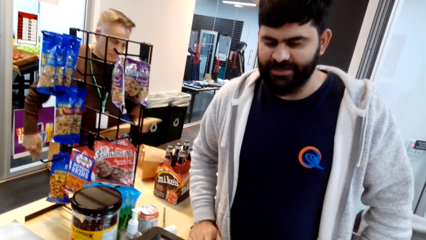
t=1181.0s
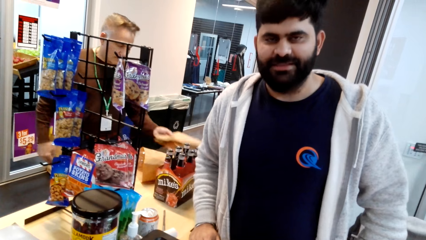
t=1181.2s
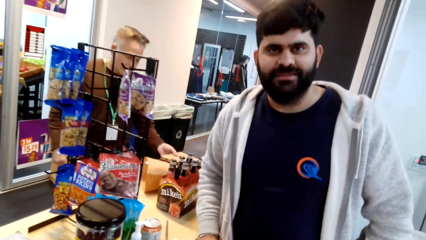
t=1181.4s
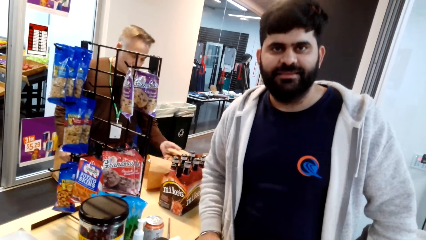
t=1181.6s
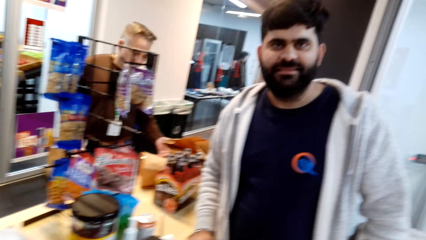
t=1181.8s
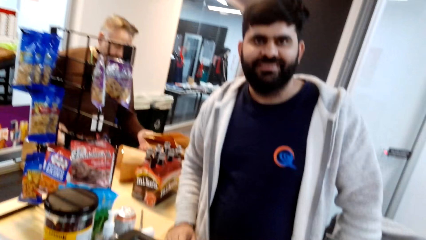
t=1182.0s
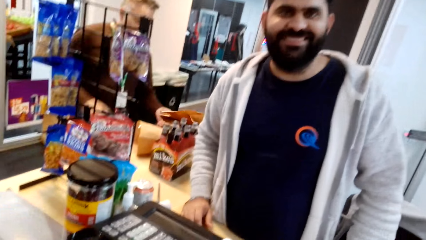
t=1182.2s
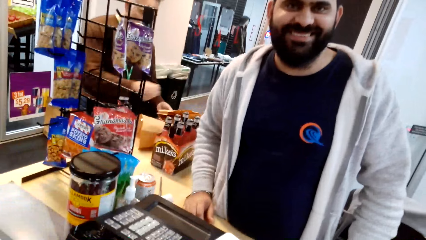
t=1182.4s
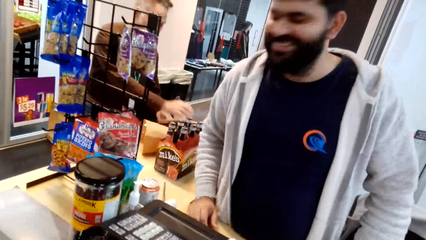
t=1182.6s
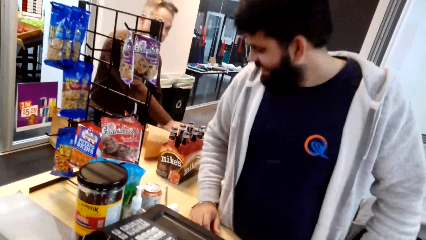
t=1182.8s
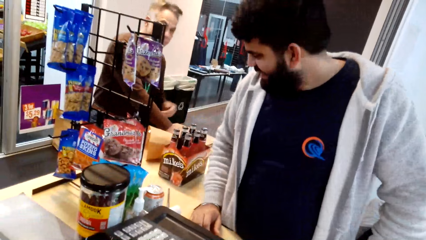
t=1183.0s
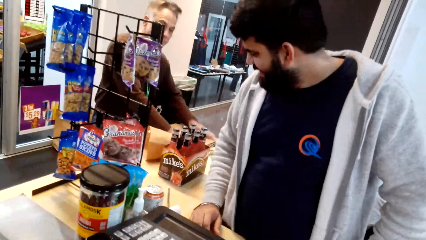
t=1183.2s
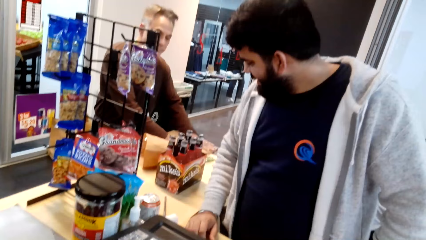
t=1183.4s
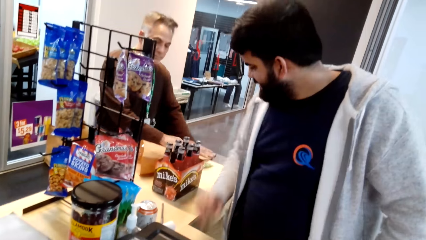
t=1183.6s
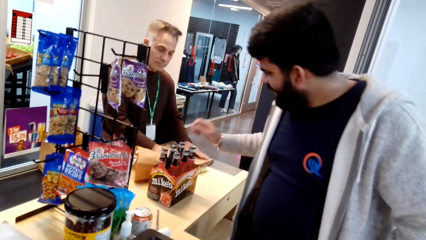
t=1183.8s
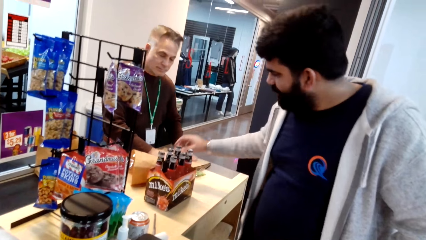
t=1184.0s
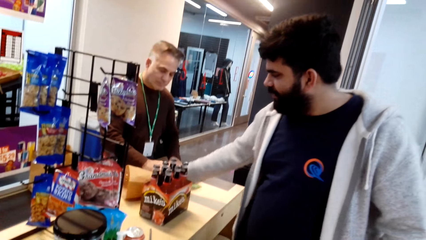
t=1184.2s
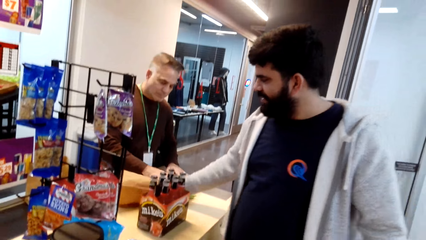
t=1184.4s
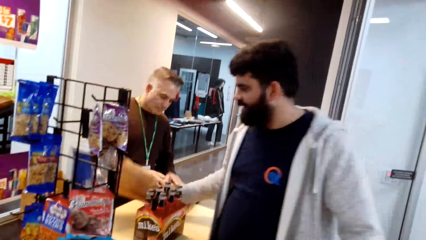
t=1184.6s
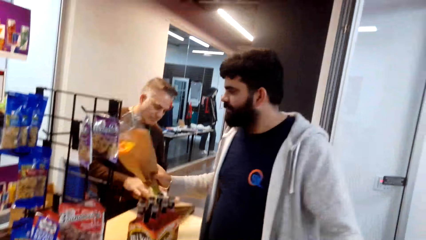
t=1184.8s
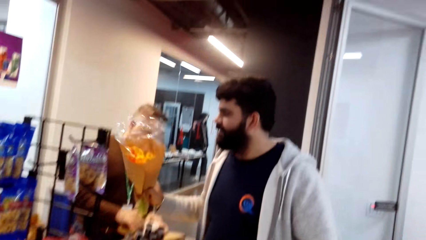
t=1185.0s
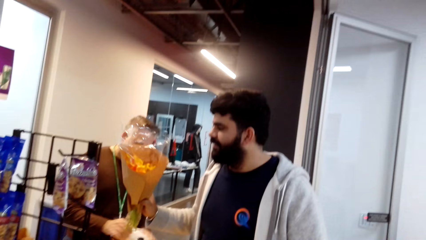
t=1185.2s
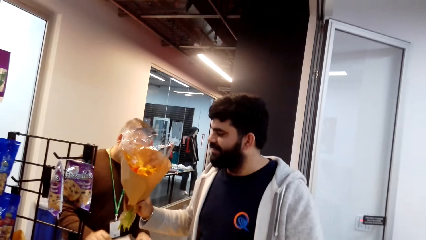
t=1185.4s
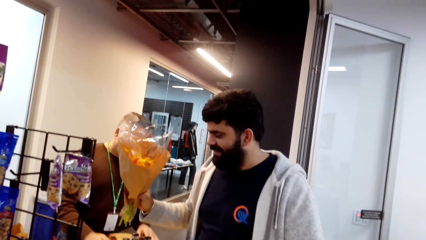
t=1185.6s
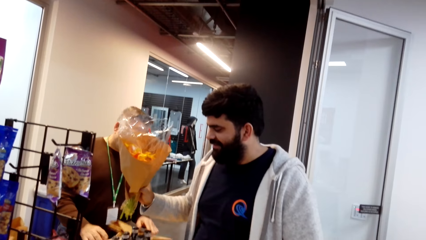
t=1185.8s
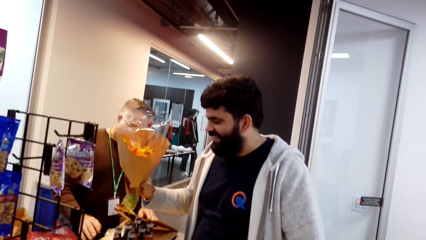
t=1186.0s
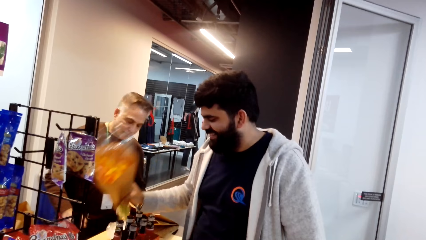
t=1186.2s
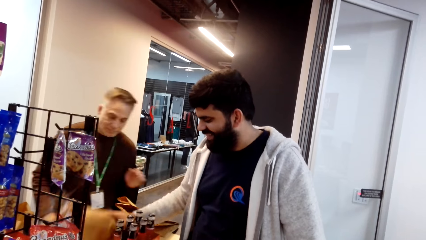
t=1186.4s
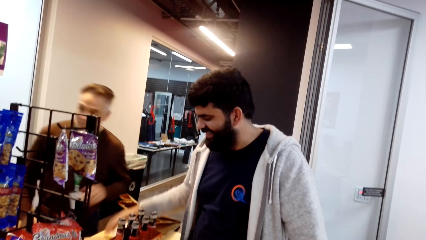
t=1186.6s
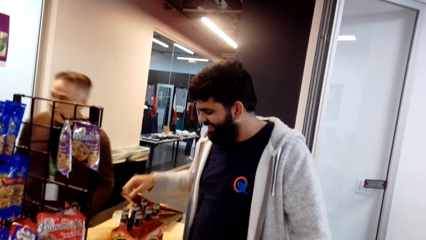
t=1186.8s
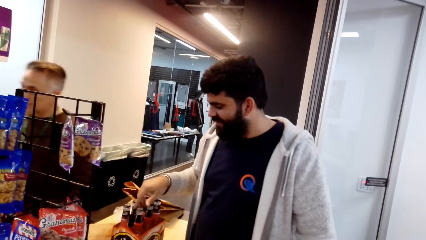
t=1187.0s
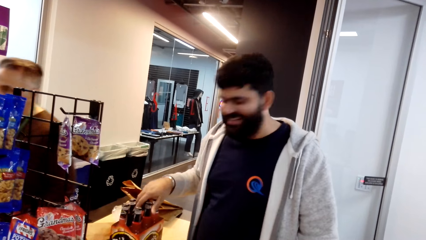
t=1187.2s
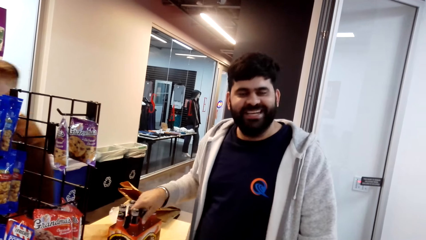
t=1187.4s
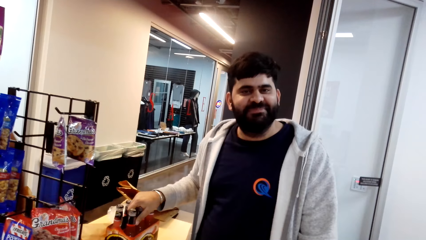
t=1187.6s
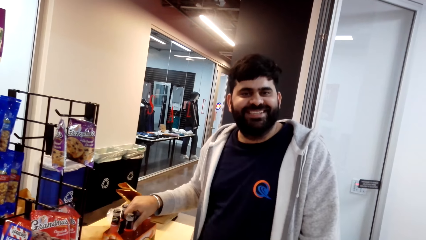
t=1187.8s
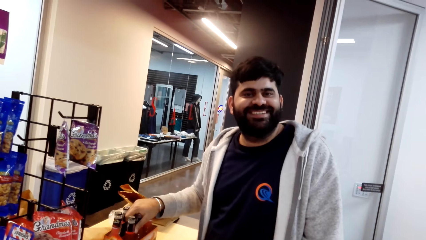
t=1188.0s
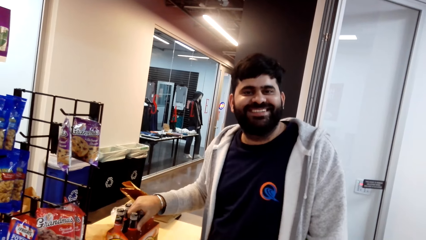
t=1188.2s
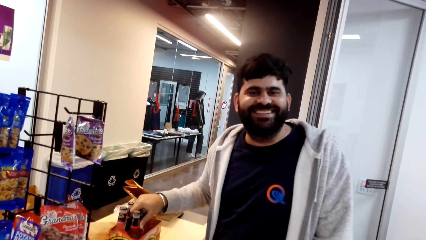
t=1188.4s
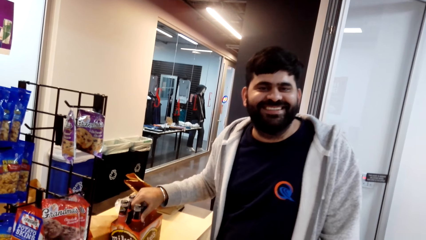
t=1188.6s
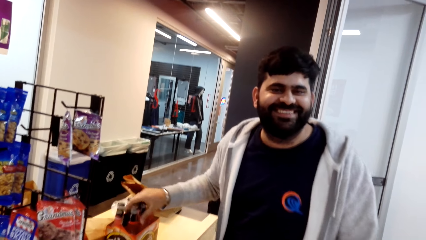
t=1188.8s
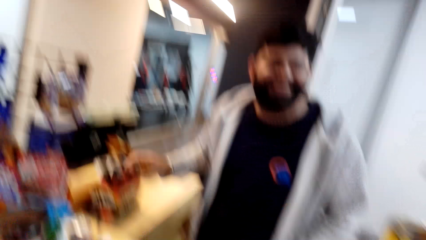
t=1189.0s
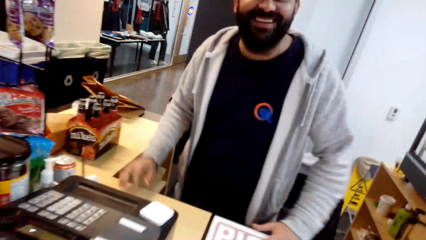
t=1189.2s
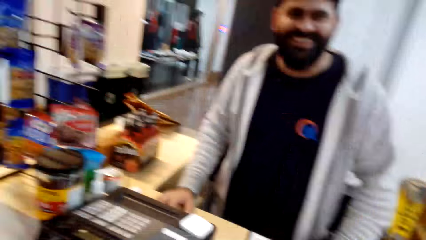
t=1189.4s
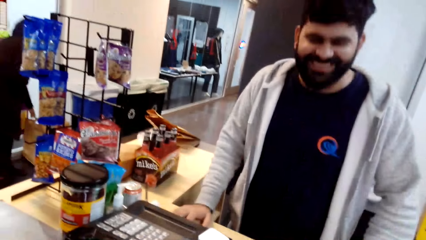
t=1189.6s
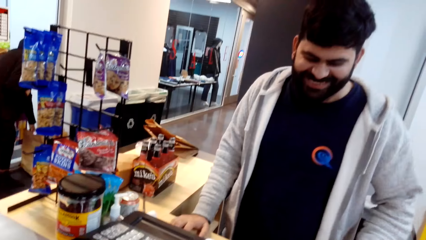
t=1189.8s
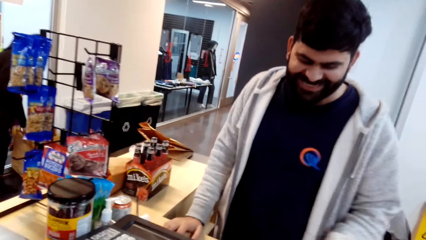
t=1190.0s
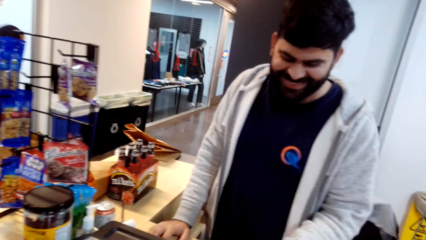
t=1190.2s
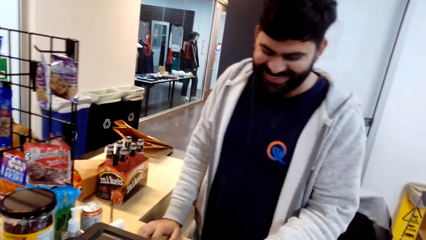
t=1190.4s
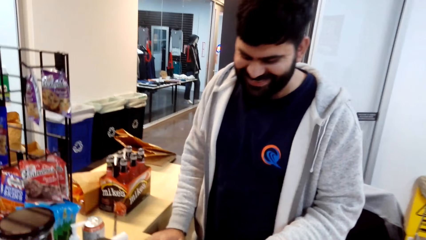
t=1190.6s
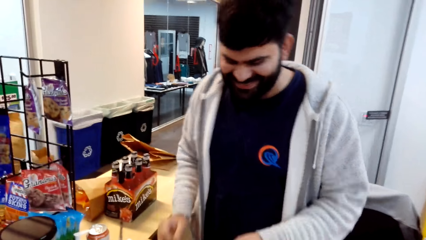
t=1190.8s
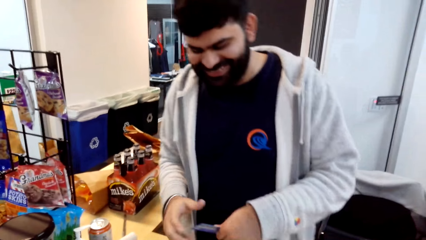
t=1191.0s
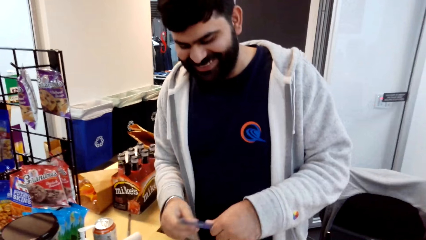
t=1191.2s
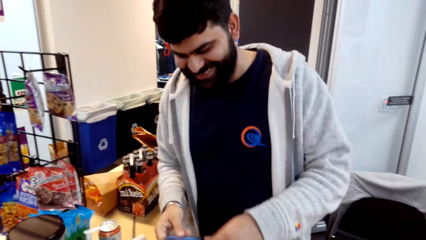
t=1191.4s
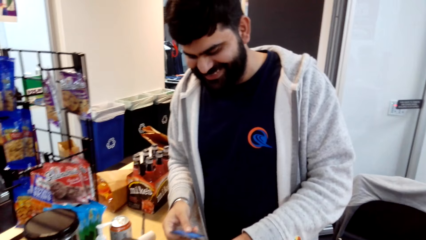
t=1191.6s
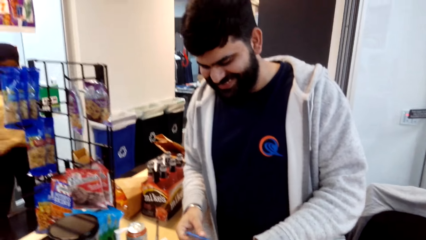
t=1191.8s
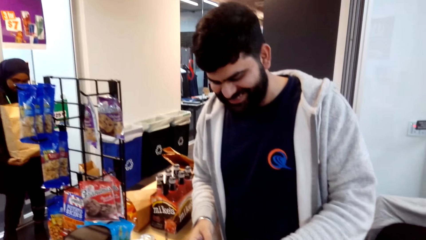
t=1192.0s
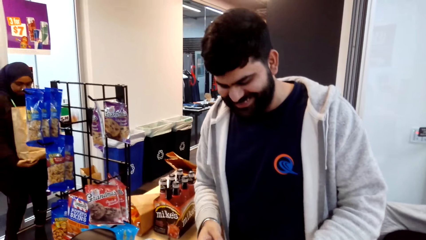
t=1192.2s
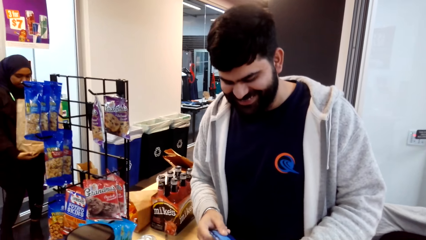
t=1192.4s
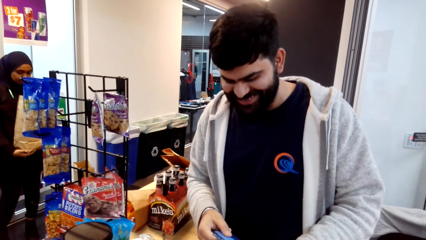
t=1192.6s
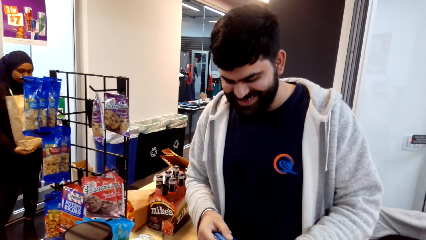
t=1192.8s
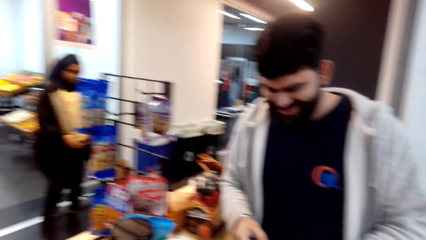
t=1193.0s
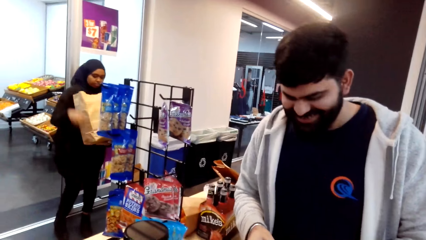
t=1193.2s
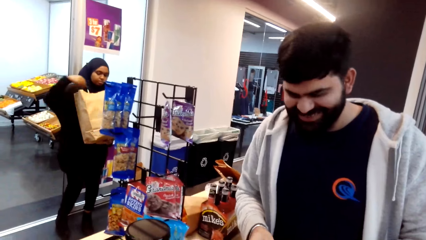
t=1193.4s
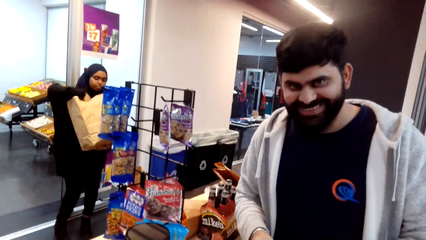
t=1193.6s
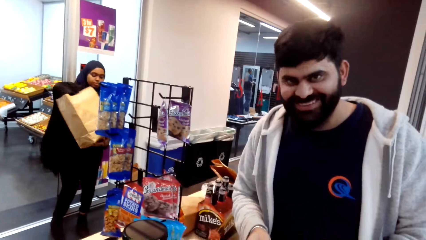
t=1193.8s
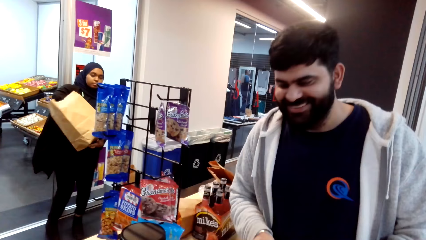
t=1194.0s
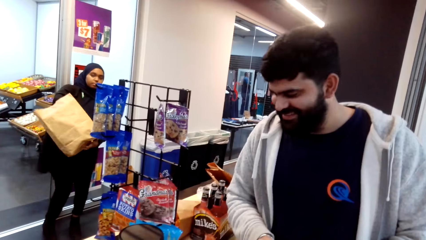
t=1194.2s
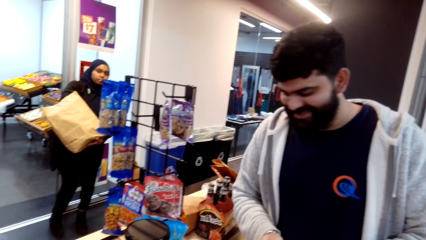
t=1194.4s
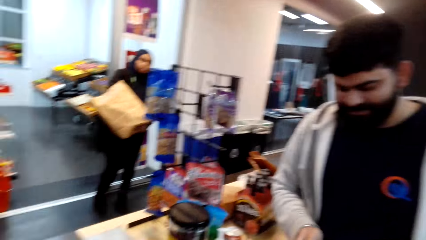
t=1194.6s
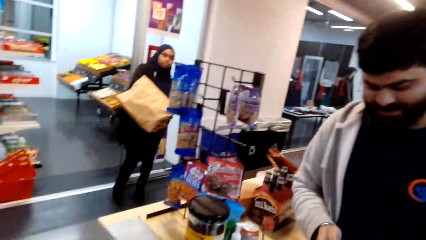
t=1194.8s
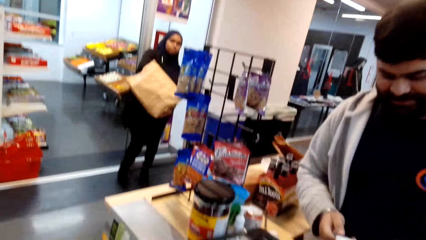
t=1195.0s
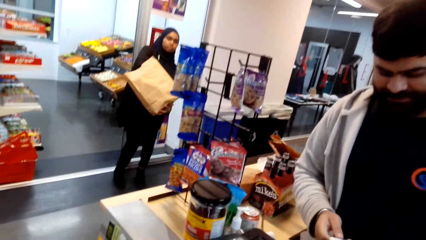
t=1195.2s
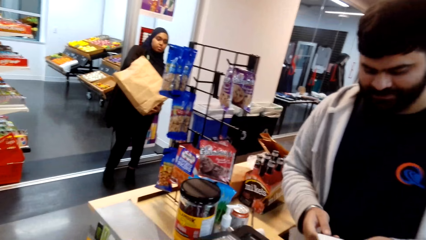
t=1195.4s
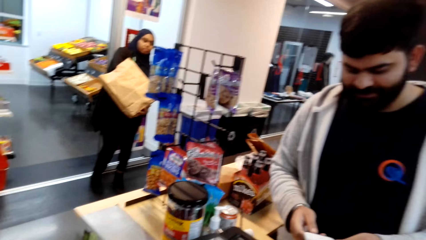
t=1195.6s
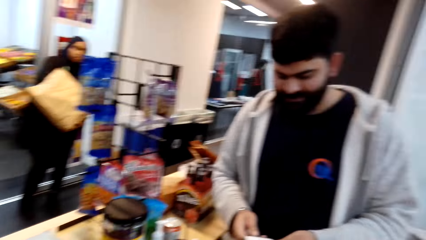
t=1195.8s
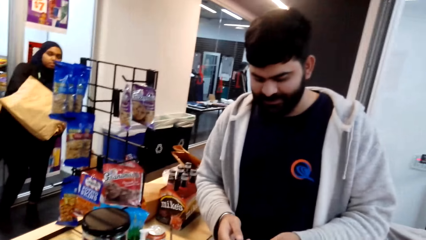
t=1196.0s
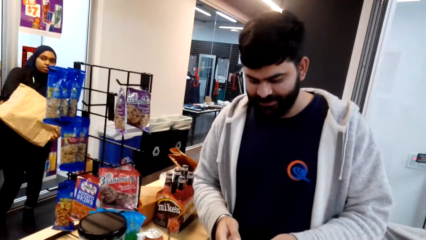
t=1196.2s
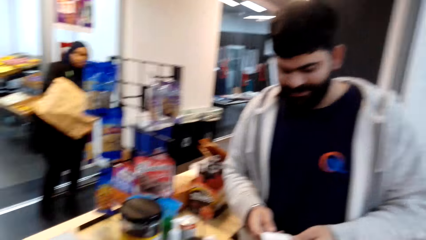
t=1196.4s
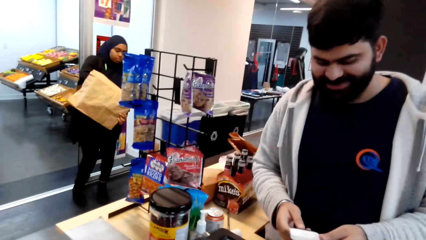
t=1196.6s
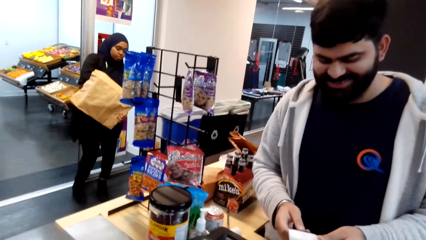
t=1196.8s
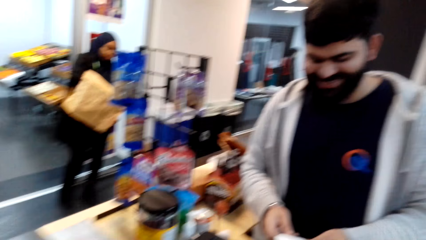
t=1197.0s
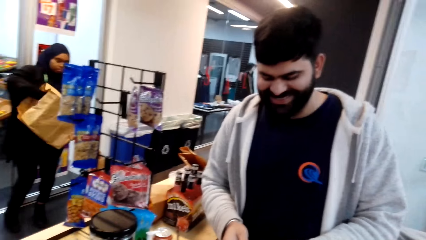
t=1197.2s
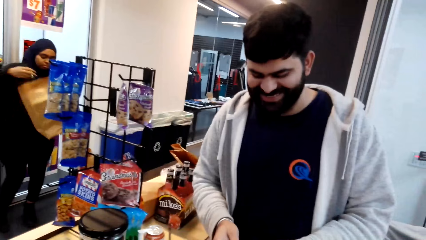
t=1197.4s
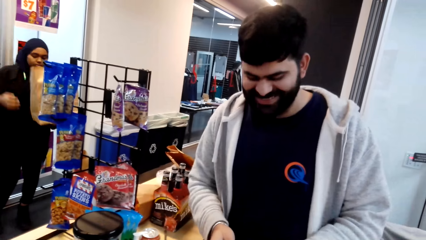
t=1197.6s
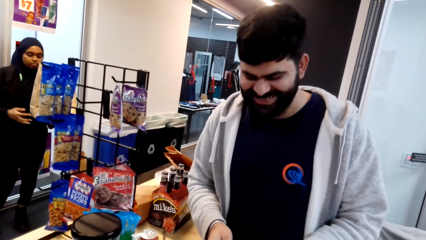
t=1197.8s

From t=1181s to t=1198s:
A man talks with the camera wearer. The man checks the flower, lifts the bouquet of flowers, and places the flower on the table. The man talks with the camera wearer and takes the camera wearer's card. The man holds the card. The camera wearer converses with the man.
